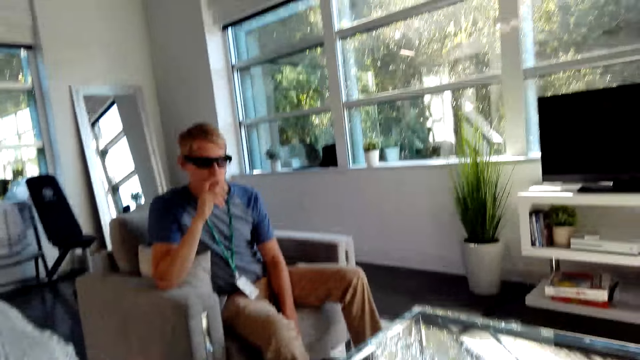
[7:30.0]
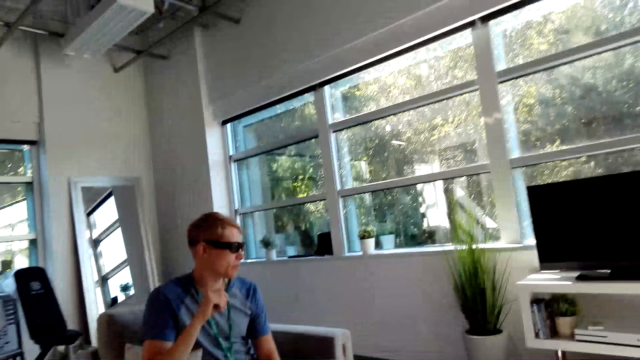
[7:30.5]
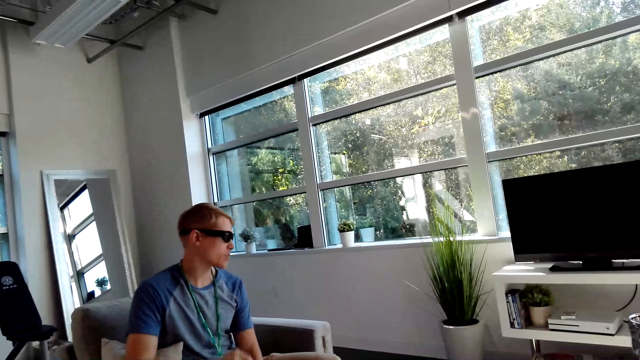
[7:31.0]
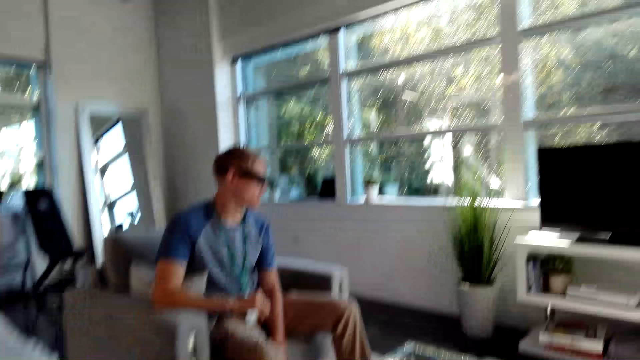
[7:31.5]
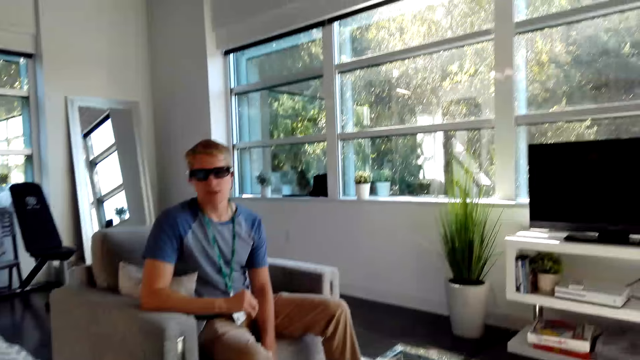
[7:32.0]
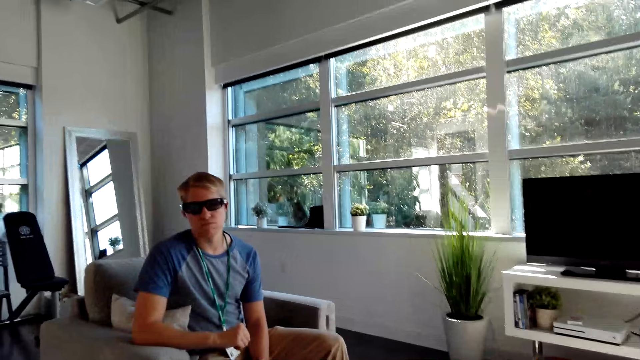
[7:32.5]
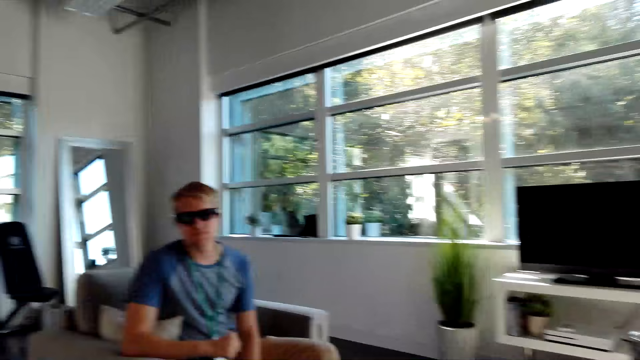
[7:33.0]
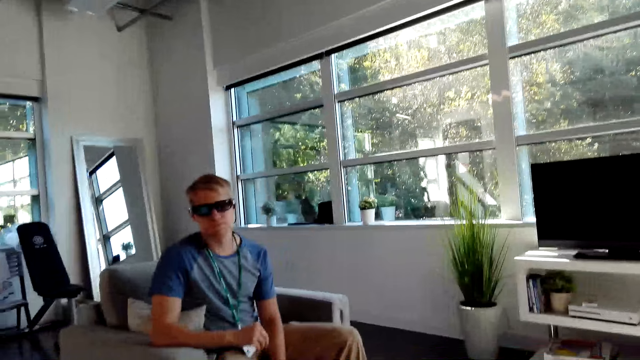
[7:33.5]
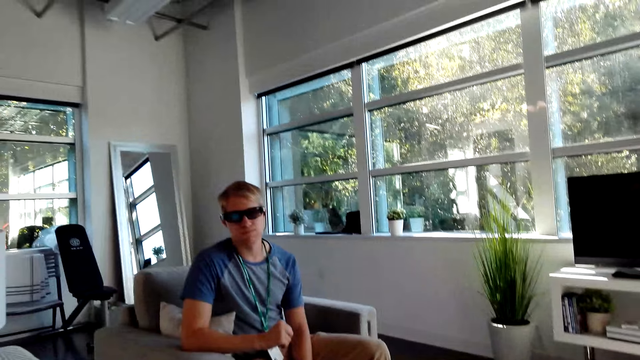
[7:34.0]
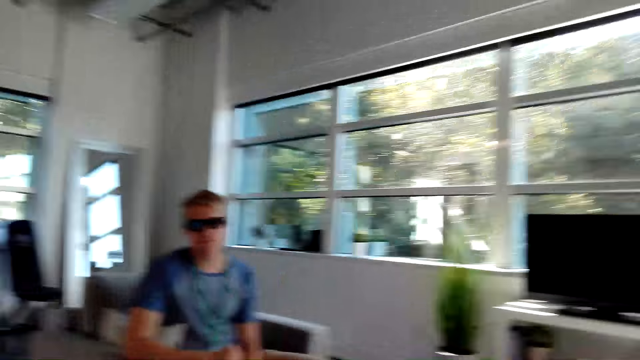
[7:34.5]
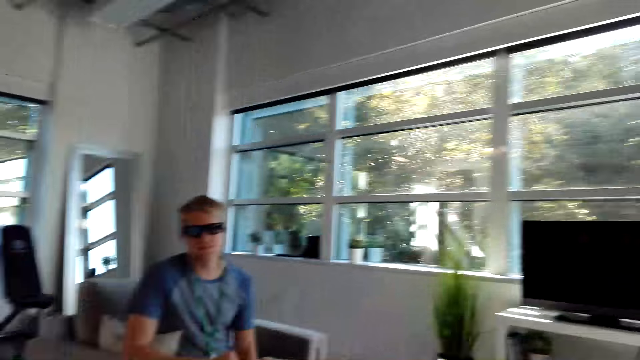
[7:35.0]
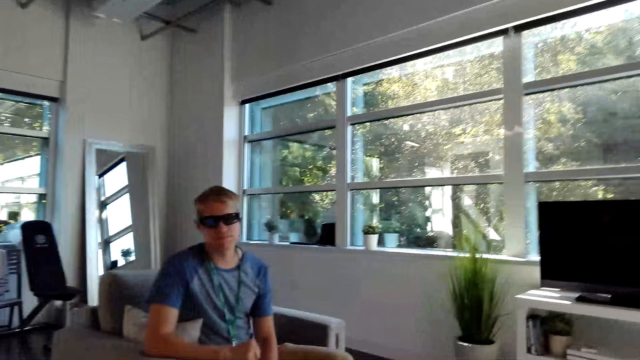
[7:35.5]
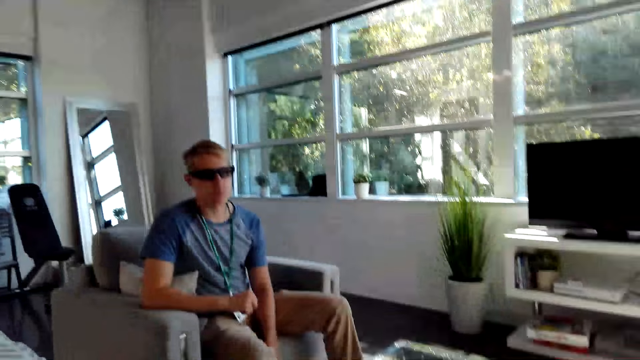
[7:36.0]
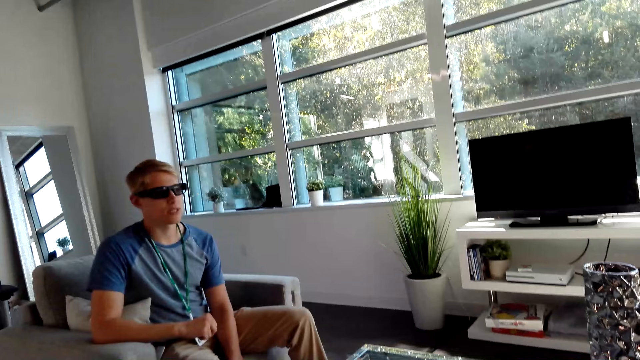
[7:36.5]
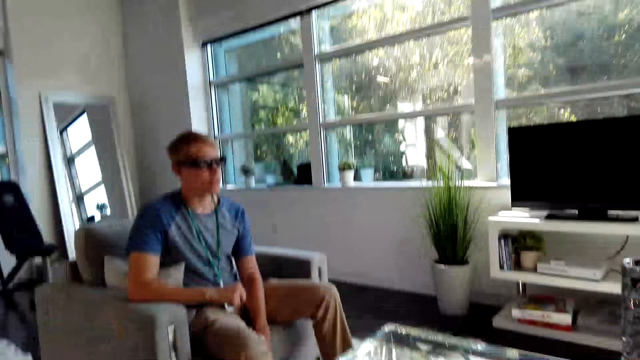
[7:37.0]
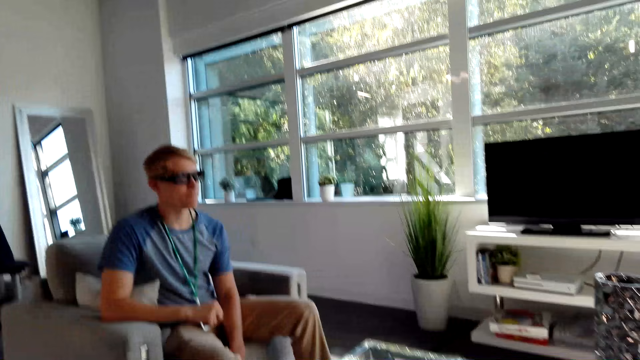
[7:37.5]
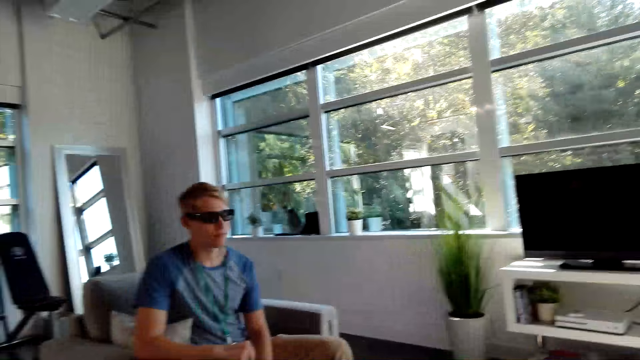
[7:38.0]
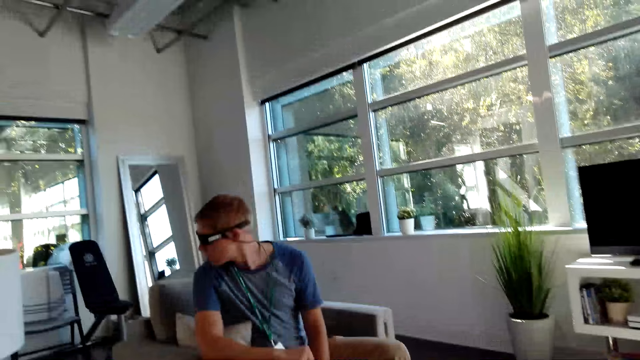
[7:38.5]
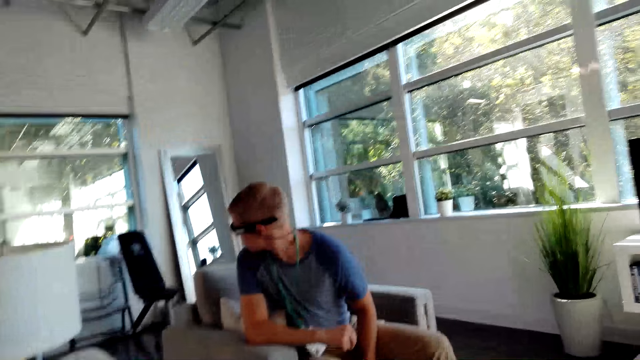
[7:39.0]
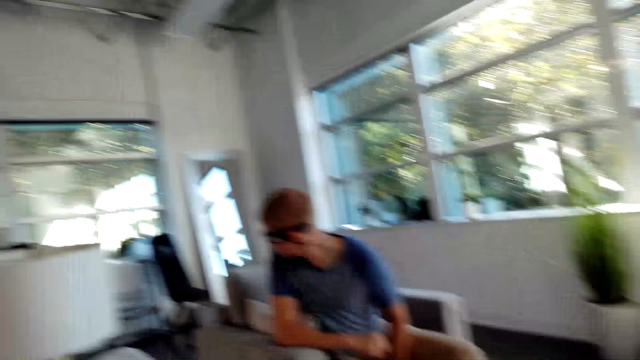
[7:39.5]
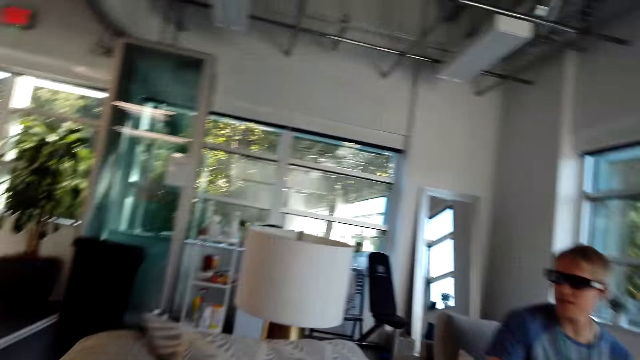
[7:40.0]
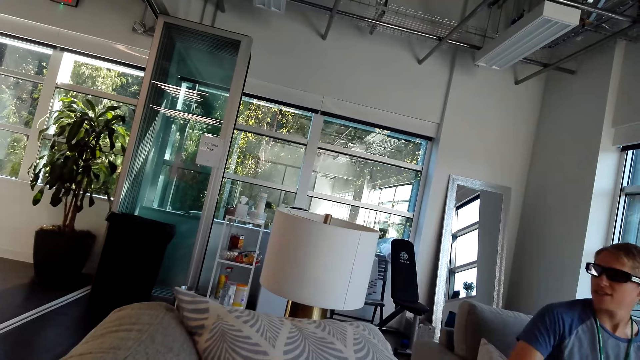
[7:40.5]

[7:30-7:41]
A male looks around the house.

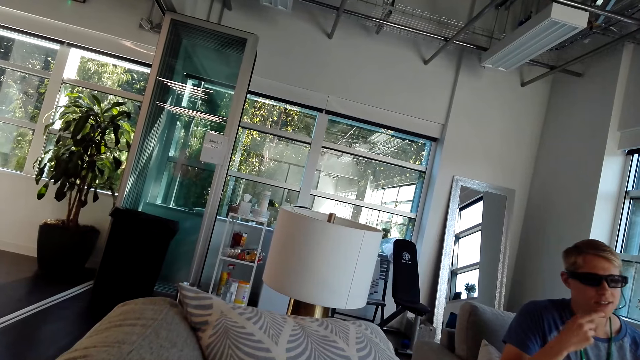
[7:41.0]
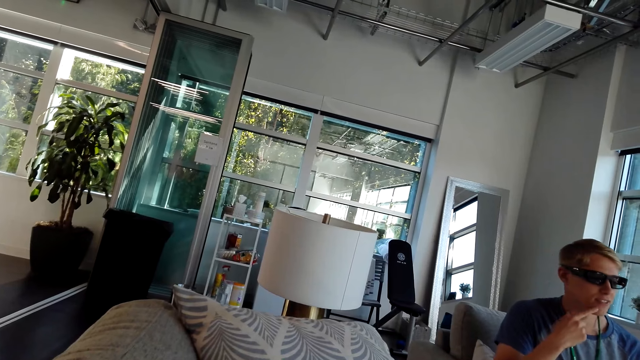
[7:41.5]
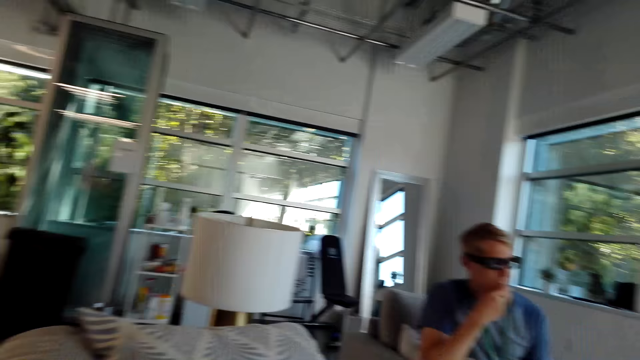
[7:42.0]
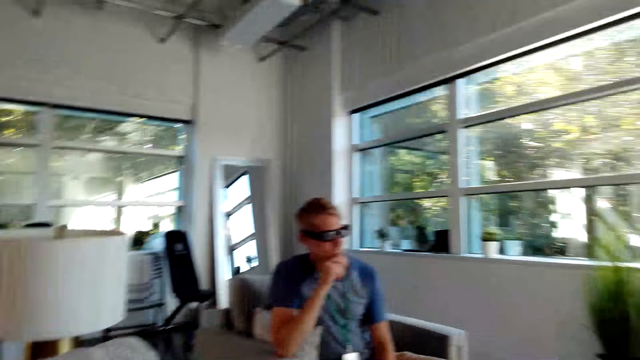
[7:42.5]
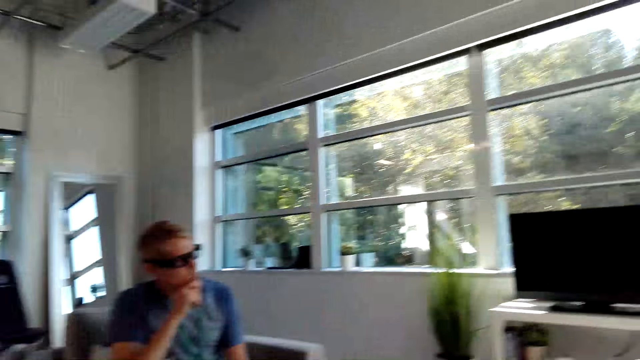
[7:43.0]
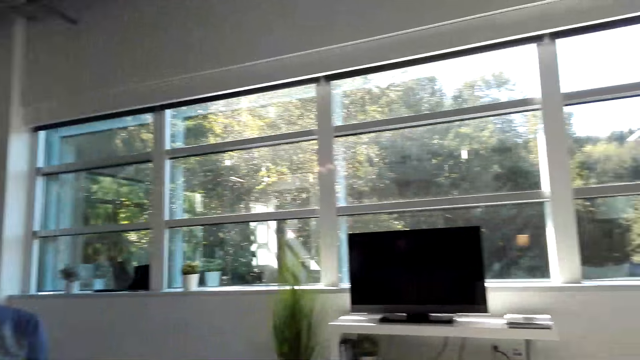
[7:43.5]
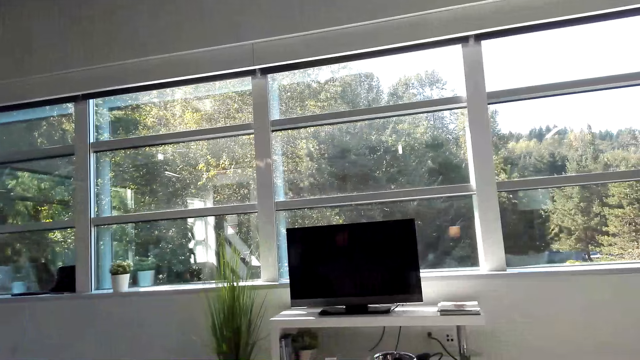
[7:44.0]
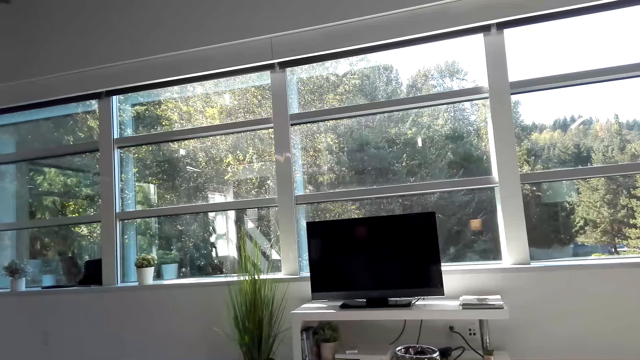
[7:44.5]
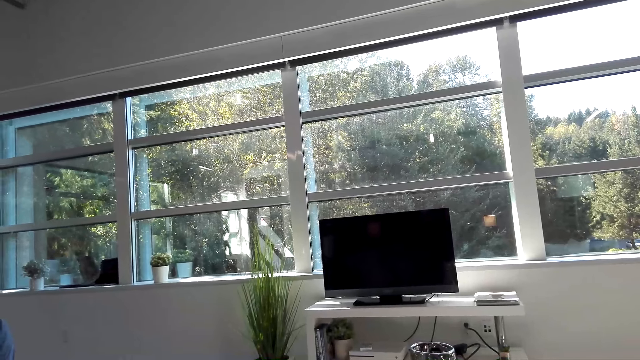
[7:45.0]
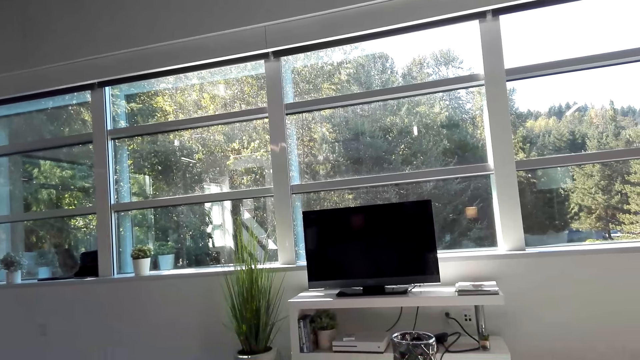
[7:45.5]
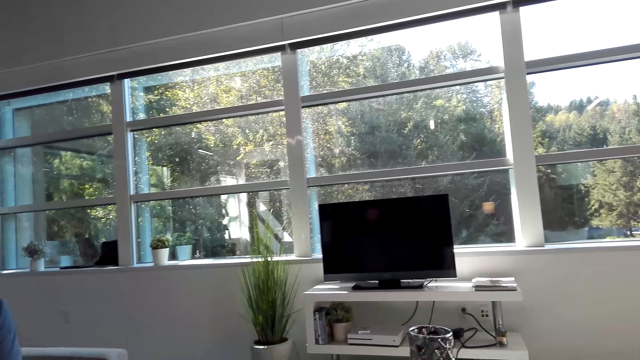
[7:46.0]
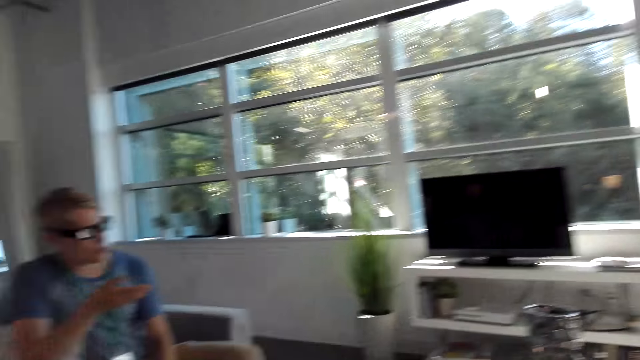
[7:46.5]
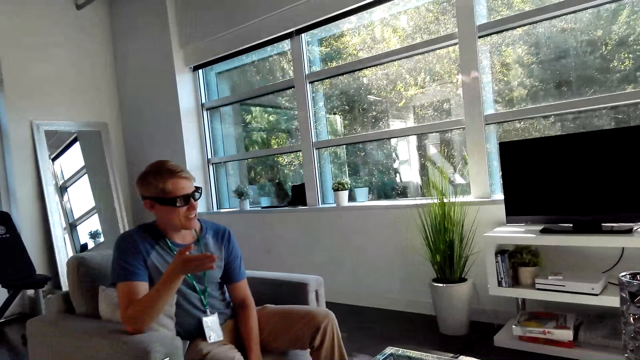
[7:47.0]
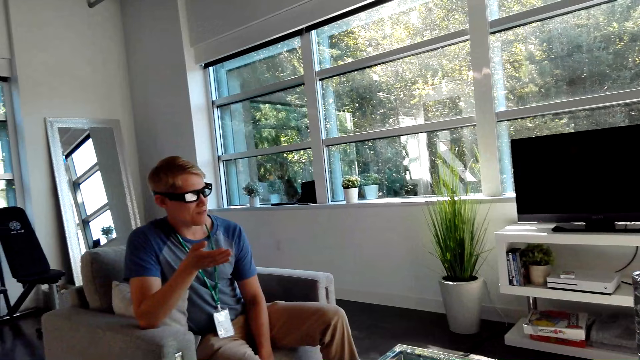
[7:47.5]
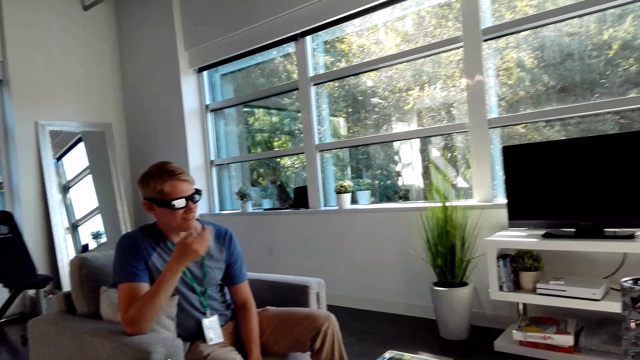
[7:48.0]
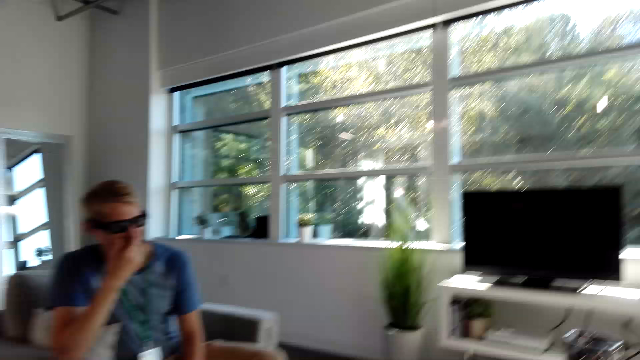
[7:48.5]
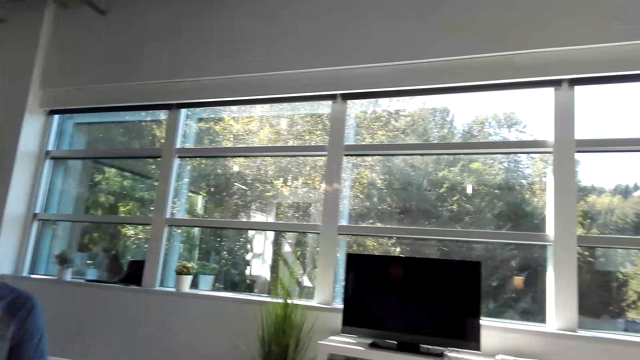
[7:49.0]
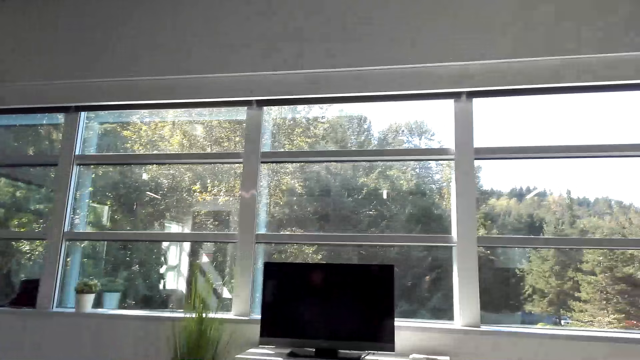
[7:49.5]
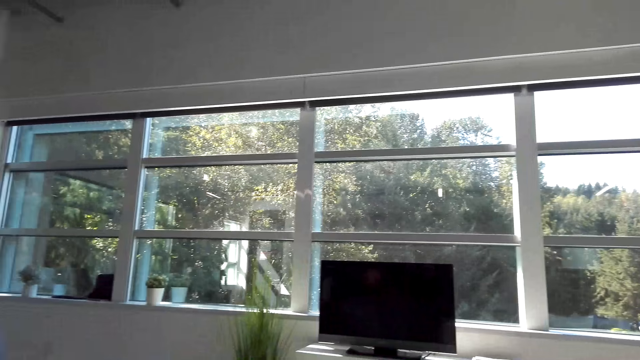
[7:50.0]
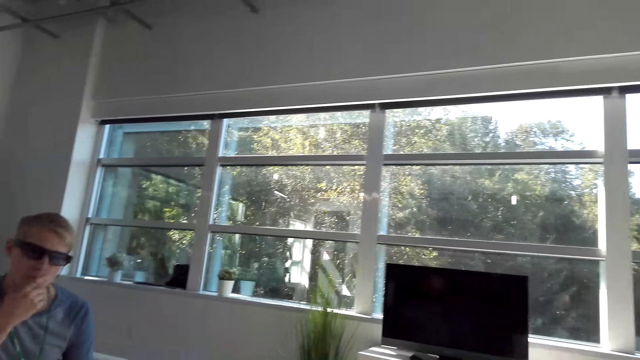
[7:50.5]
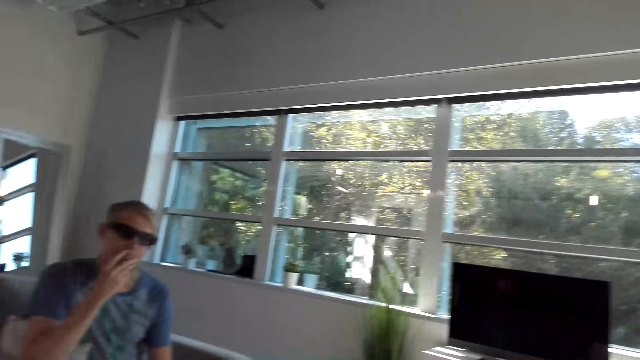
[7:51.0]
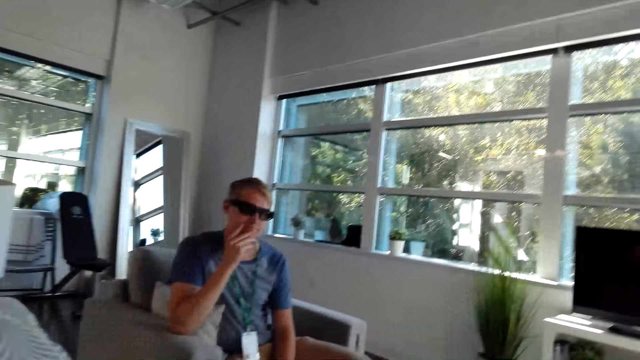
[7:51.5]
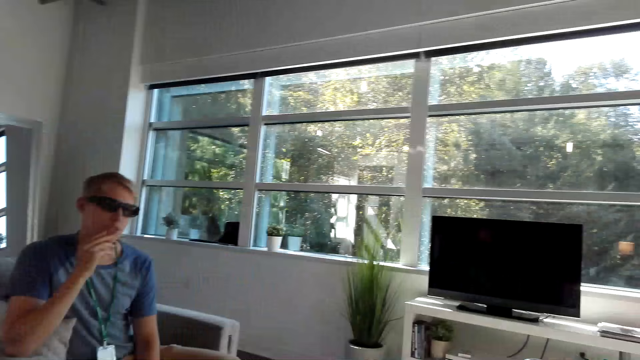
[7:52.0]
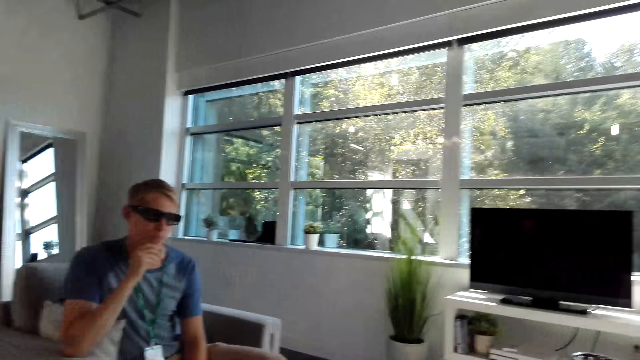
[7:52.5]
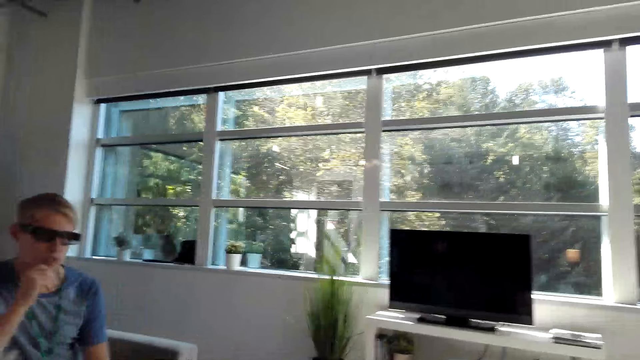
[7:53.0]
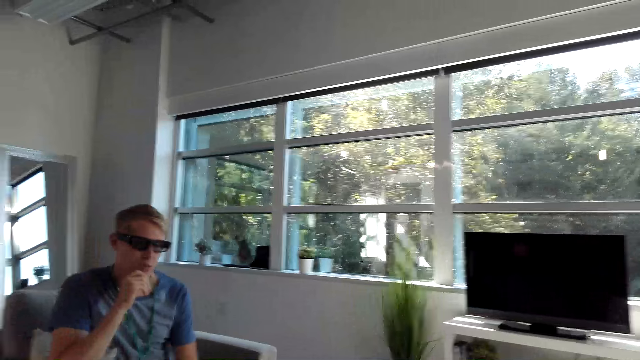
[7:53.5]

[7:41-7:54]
A male places his hand on his chin. The camera wearer looks around the house. The male converses with the camera wearer and places his hand on his chin. The camera wearer converses with the male.
